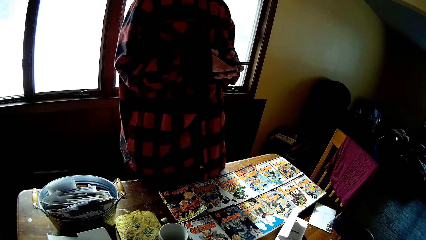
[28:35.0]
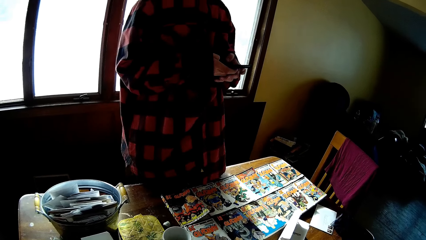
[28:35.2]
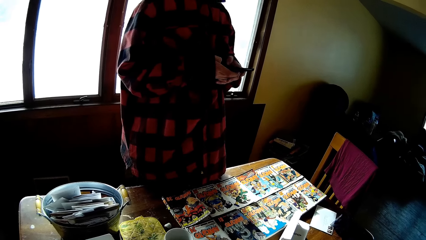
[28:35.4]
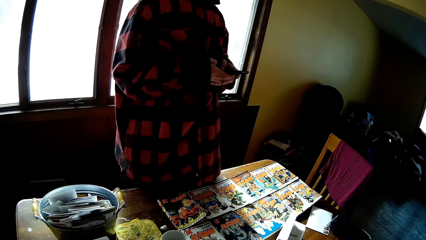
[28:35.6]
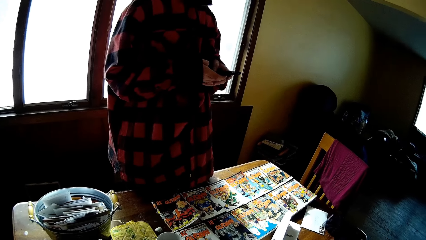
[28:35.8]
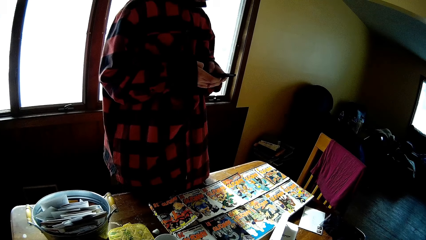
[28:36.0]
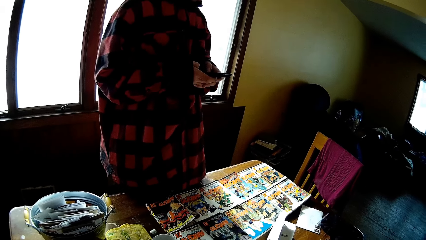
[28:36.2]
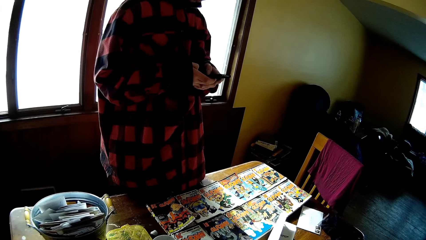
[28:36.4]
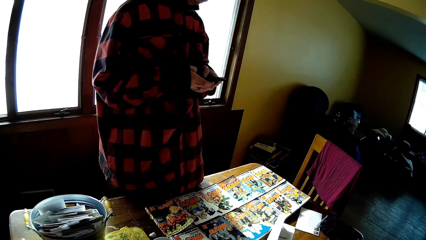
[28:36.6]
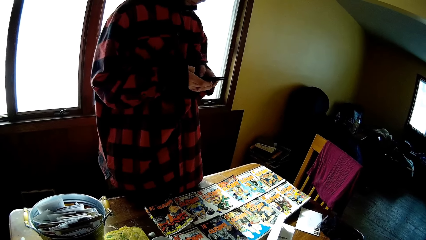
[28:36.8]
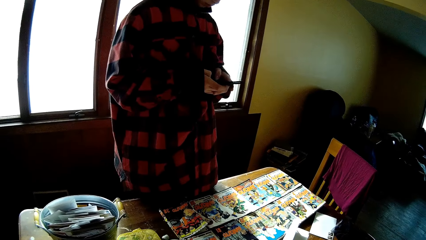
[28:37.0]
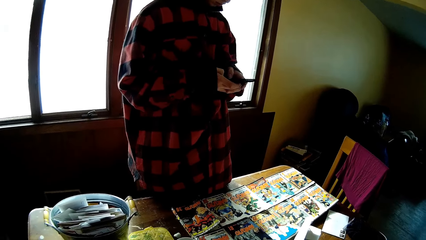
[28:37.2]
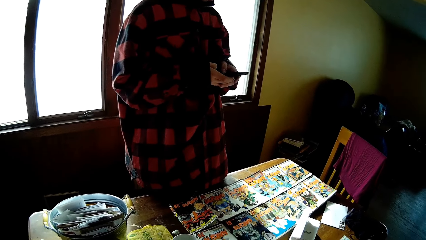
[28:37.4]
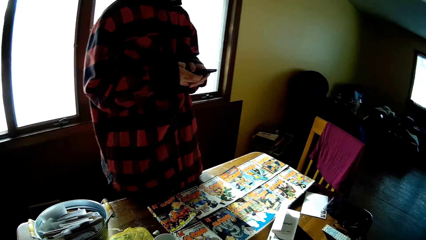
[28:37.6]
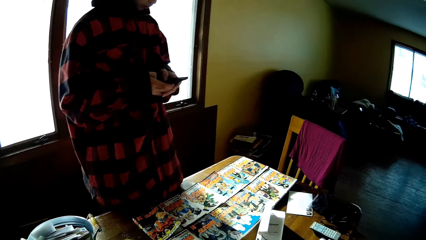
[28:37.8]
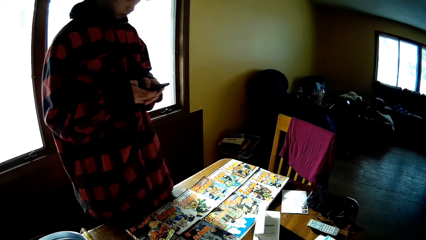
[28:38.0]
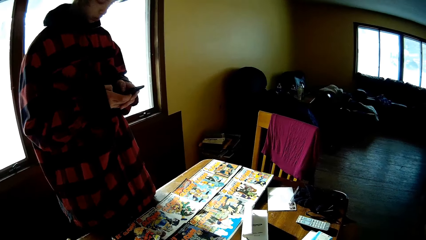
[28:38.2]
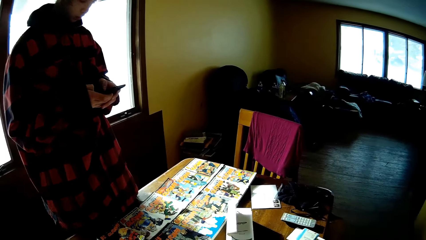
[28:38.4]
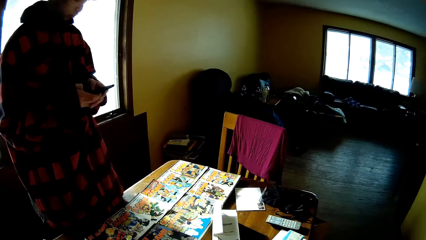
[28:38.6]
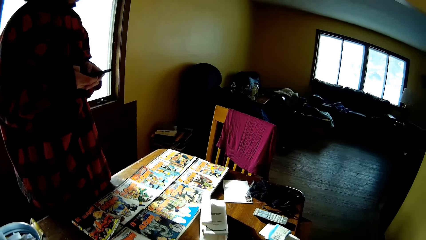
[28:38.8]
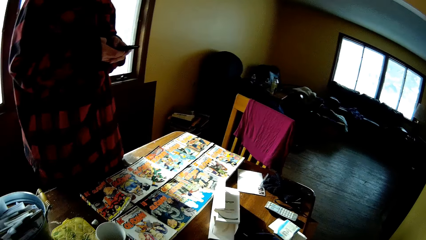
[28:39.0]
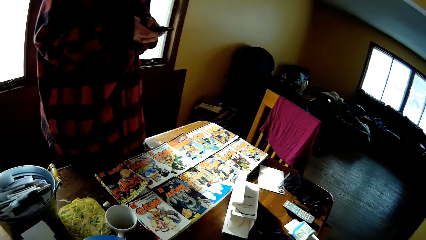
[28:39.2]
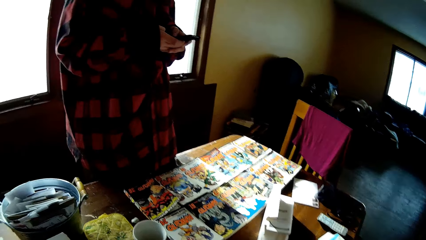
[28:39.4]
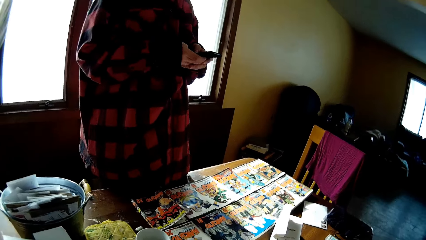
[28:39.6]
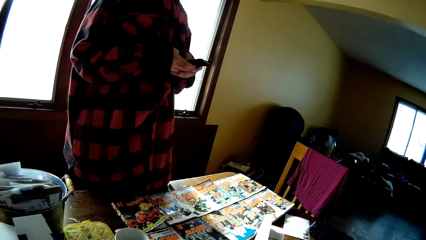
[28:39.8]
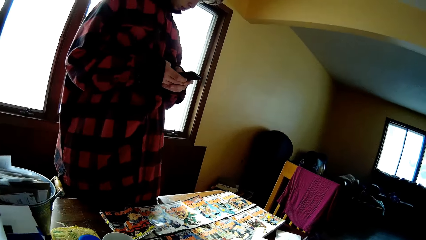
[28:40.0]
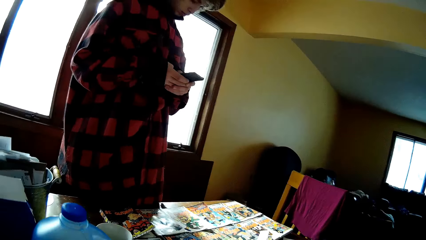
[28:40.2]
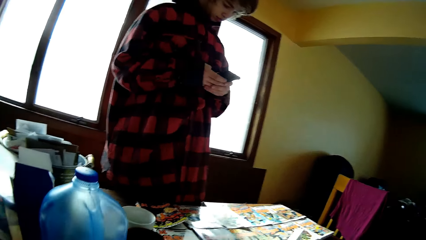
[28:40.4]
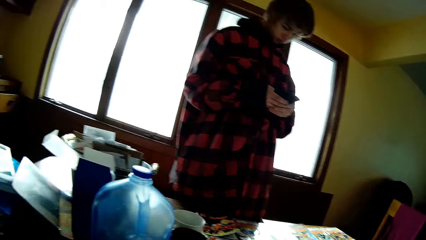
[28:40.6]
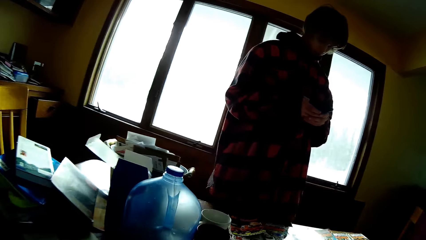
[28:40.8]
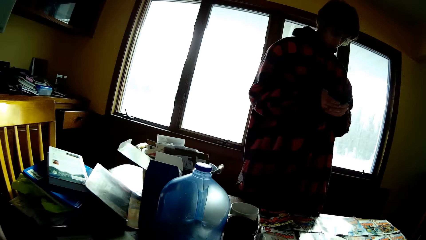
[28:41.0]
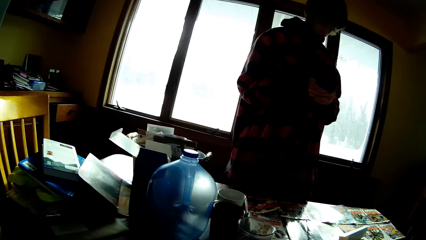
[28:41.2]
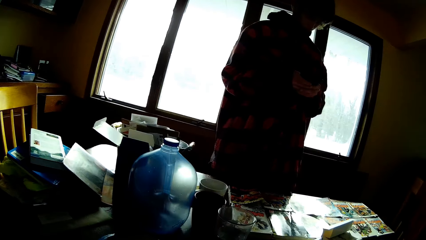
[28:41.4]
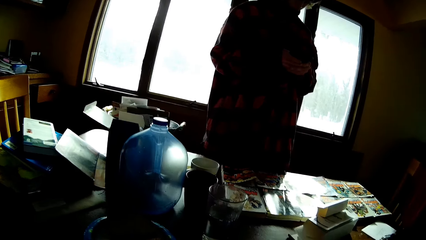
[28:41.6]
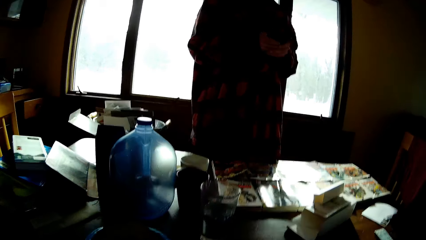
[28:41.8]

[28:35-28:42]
The man holds the phone. He operates the phone.

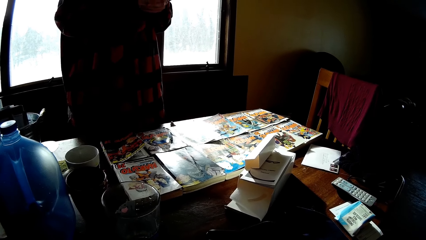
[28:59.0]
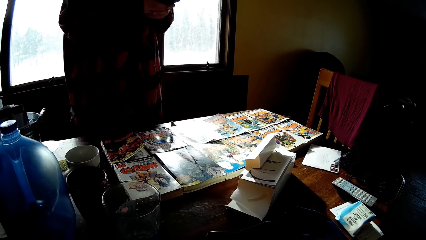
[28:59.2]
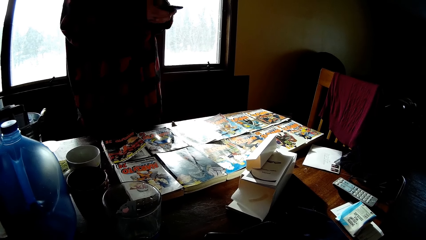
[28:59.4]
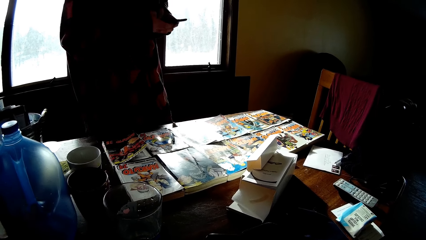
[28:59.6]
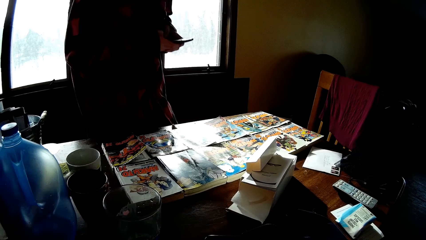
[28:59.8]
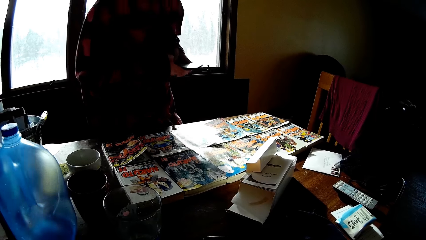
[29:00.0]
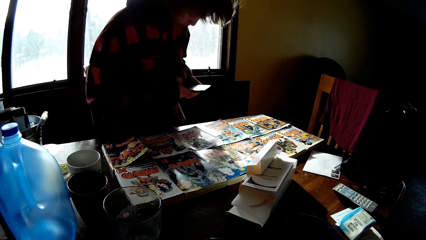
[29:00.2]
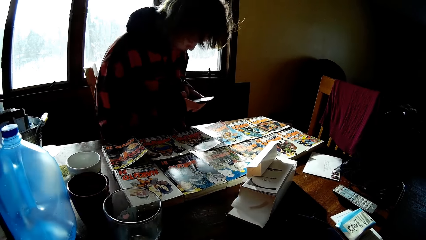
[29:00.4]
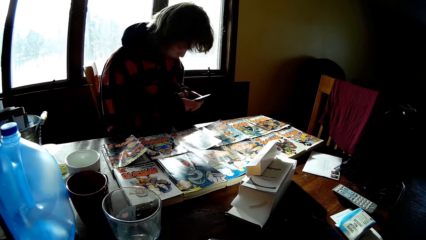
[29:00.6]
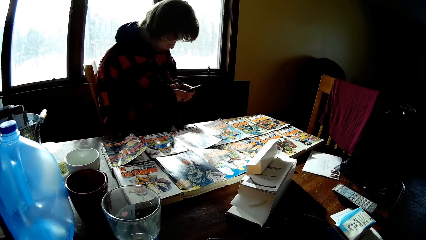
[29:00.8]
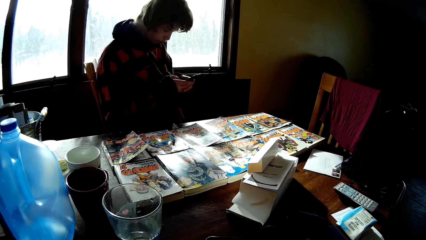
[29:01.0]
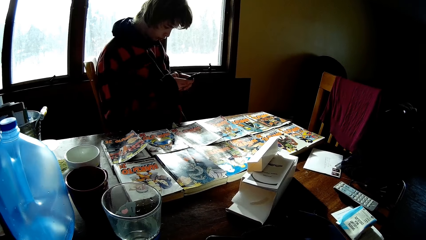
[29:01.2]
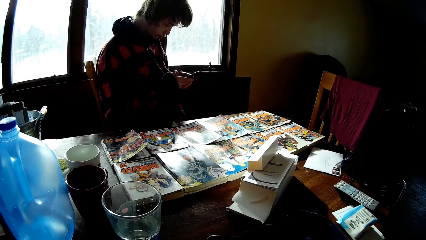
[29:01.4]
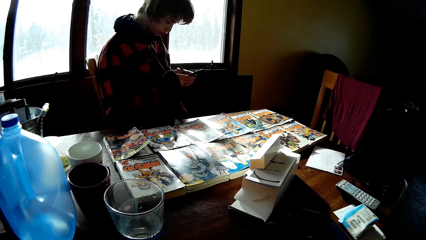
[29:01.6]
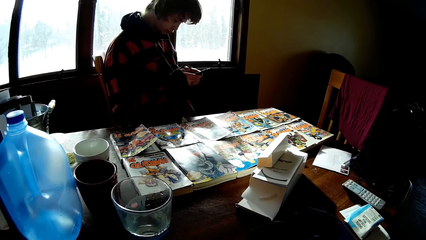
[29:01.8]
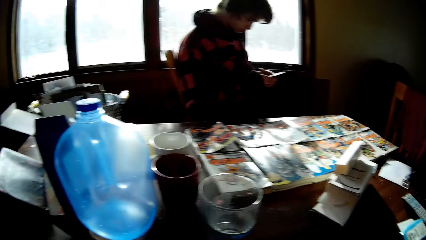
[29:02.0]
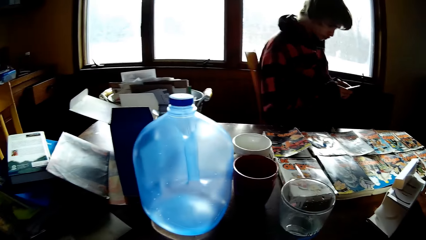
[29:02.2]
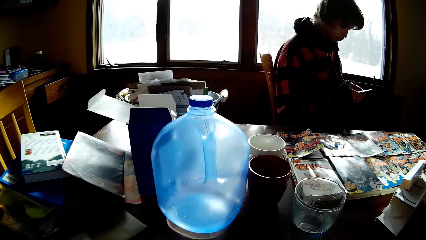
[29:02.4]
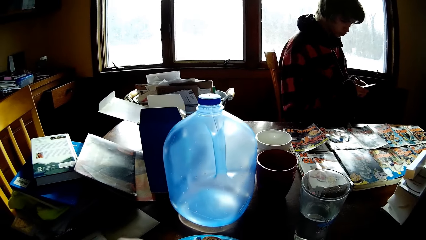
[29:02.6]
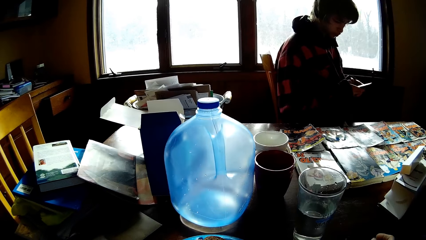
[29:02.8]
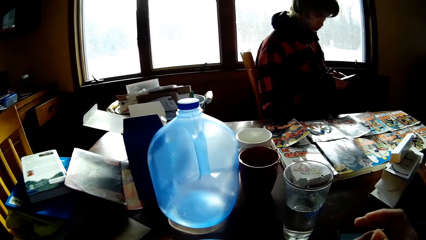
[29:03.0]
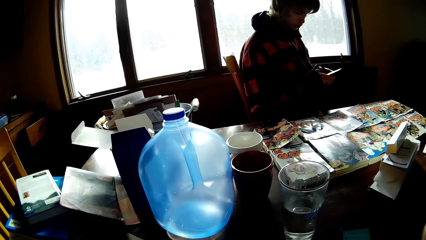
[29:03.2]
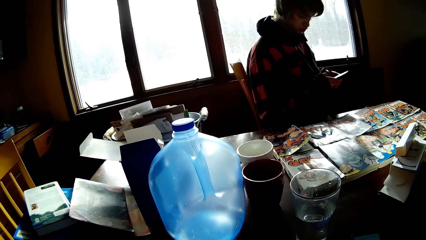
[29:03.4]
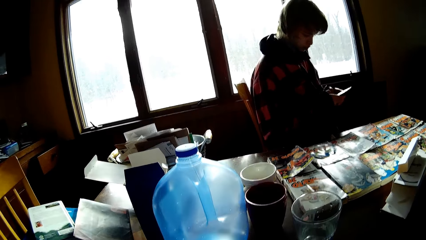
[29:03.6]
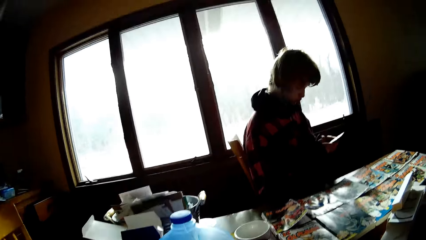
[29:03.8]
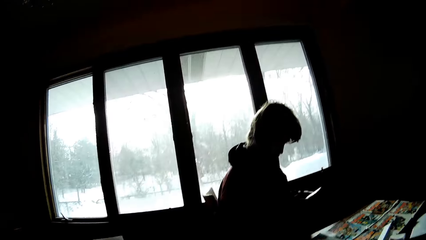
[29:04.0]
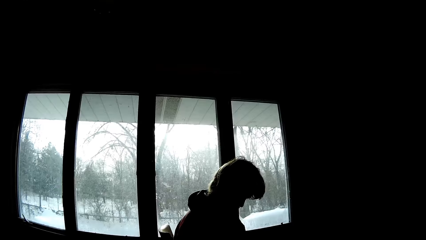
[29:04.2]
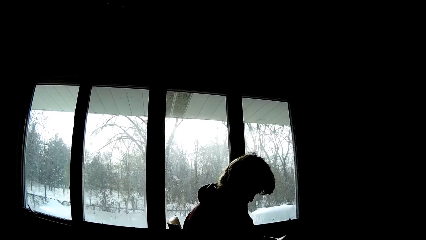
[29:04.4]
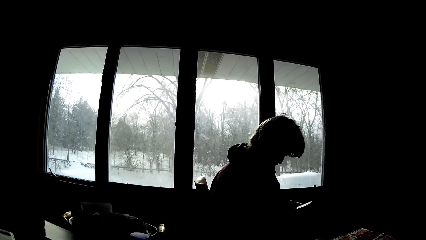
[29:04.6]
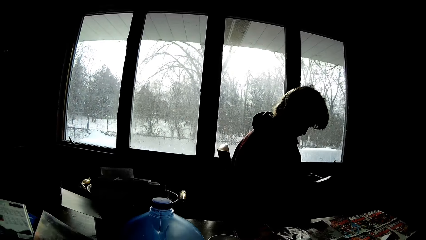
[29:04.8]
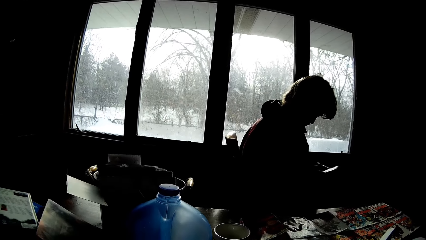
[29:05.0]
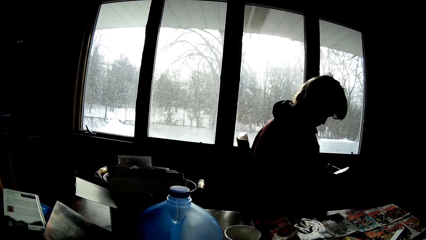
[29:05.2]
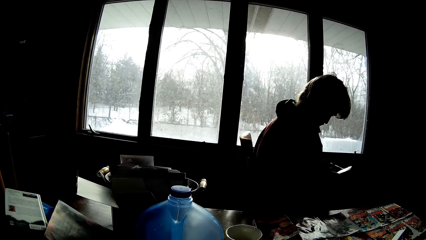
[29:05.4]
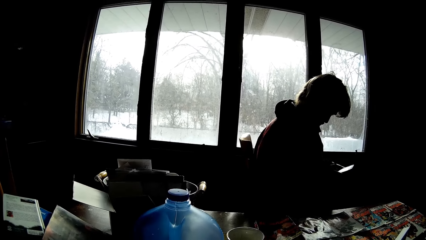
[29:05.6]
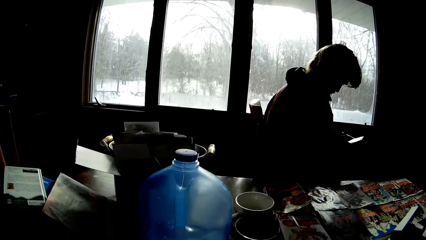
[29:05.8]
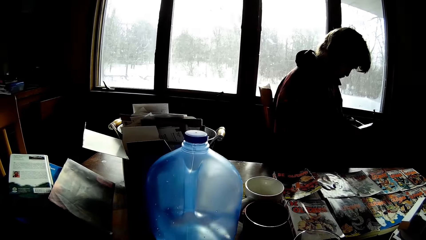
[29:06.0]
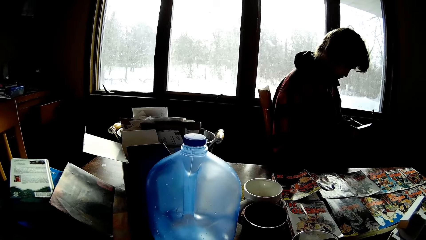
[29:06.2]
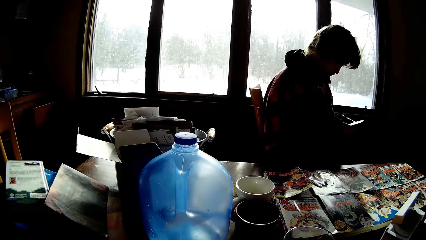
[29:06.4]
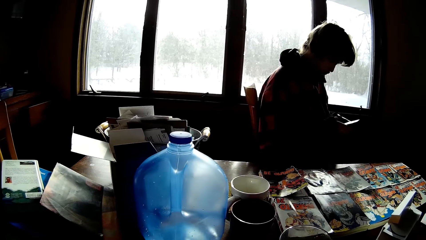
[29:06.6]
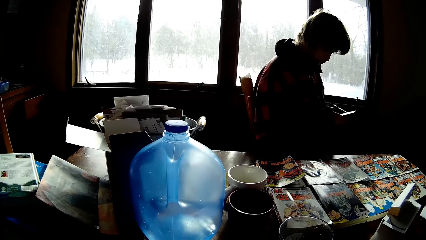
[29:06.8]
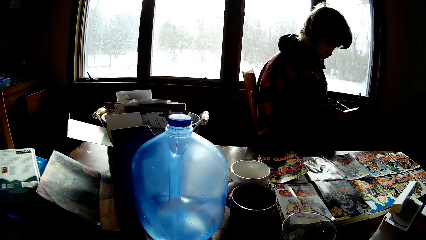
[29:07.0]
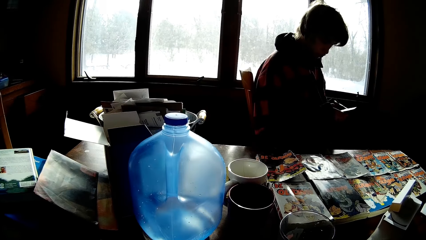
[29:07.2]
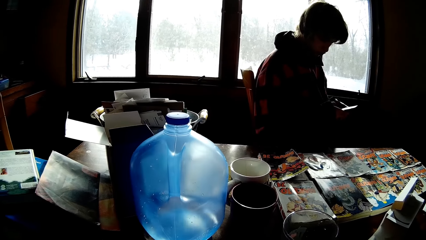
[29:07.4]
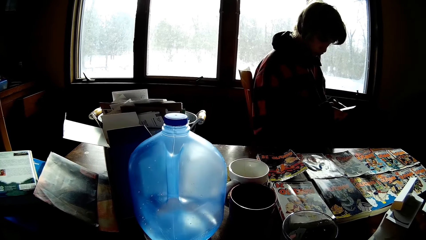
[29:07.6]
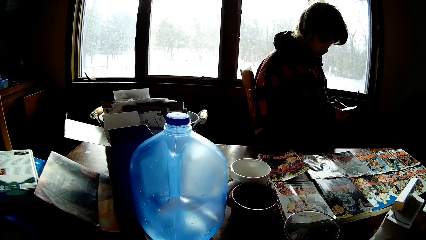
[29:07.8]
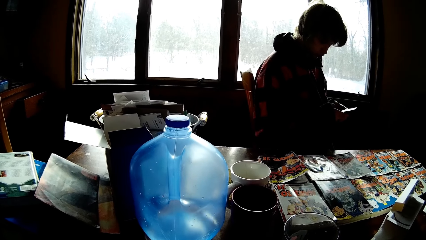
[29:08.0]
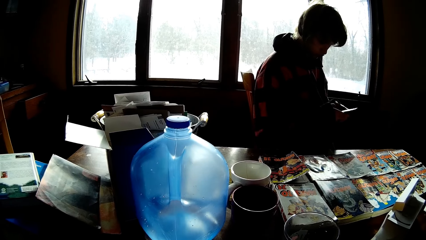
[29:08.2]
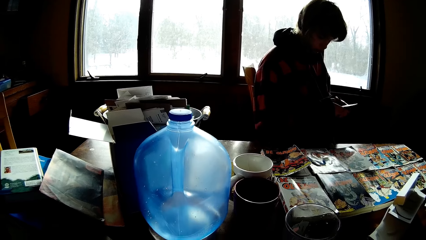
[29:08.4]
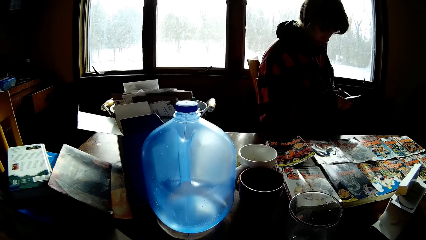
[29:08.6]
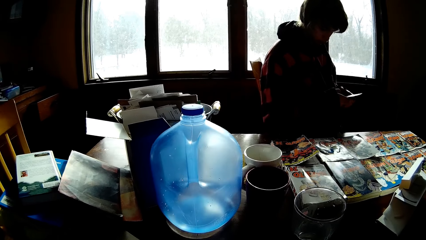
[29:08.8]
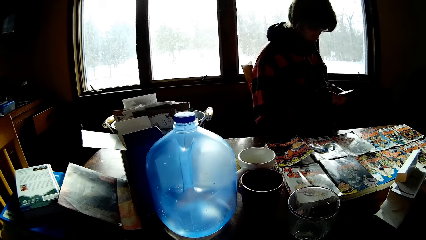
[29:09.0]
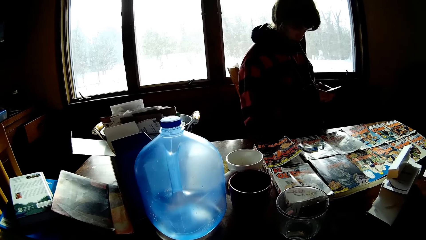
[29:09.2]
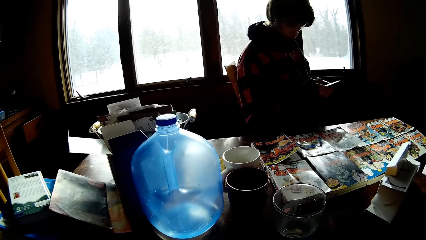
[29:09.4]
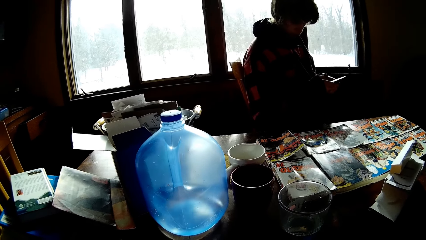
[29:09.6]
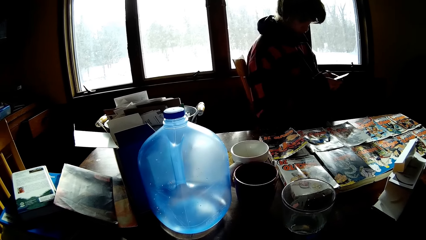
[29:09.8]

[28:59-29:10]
The man sits on a chair and operates the phone. The camera wearer raises a hand. They look around.
